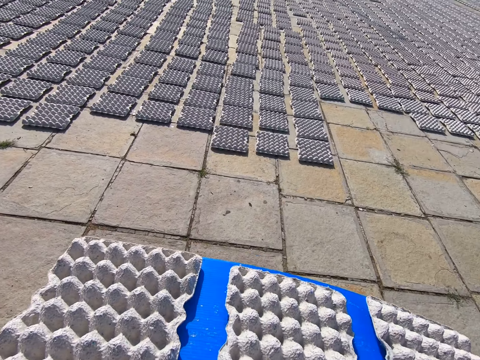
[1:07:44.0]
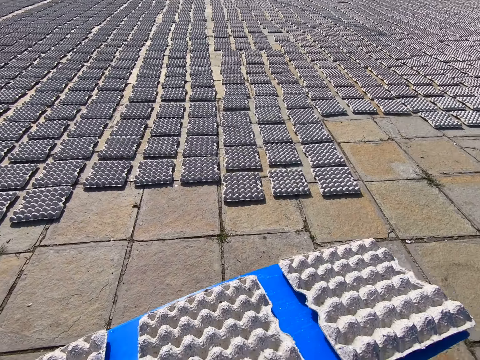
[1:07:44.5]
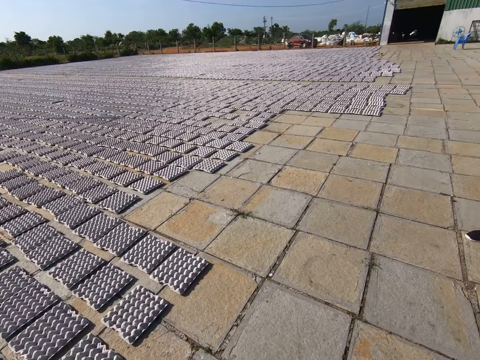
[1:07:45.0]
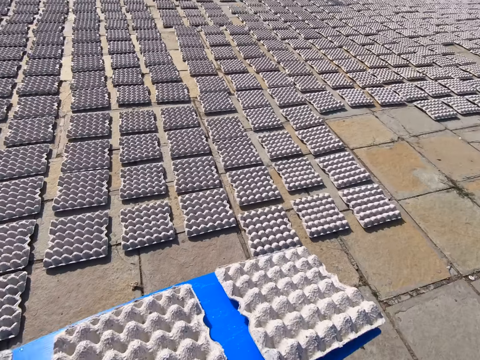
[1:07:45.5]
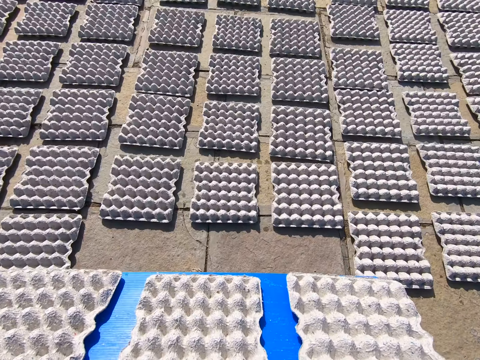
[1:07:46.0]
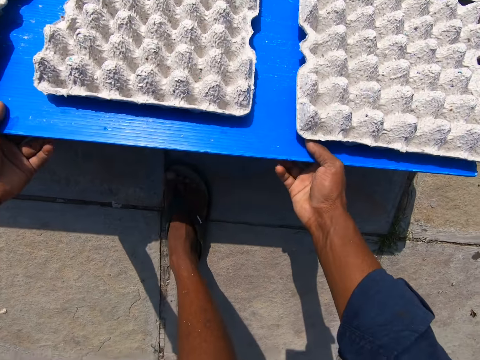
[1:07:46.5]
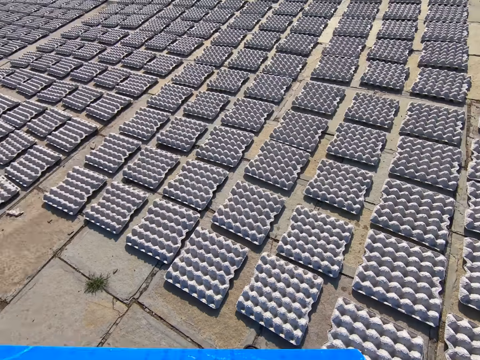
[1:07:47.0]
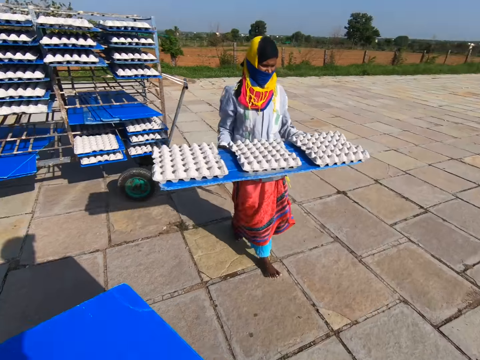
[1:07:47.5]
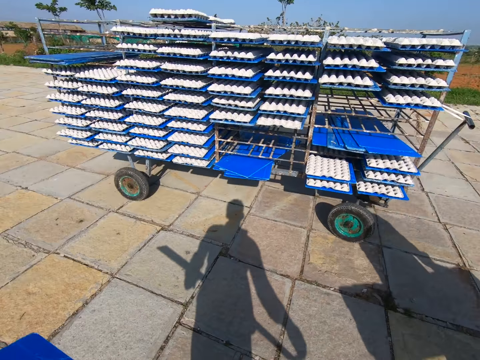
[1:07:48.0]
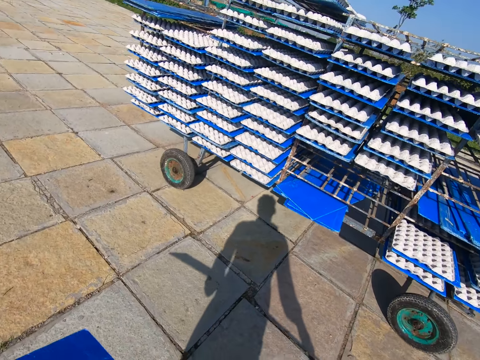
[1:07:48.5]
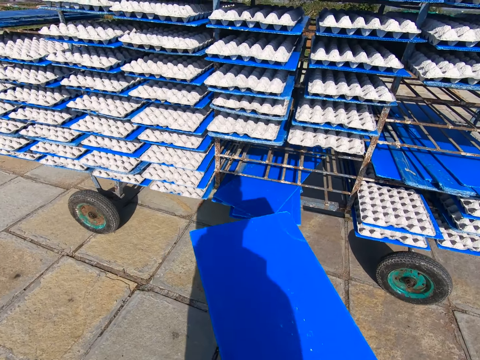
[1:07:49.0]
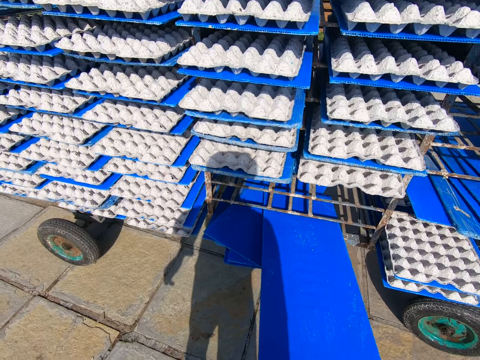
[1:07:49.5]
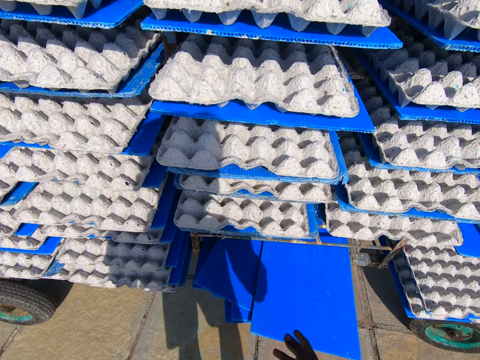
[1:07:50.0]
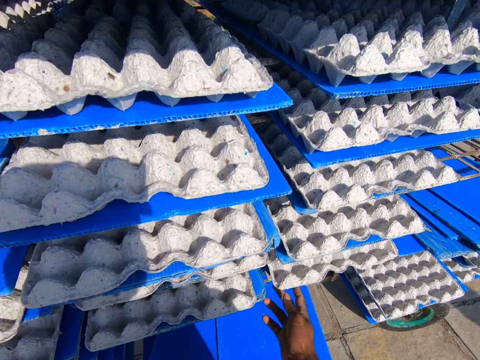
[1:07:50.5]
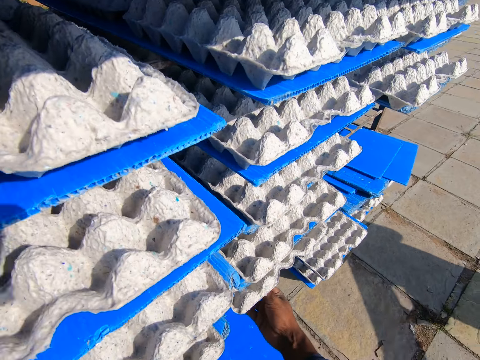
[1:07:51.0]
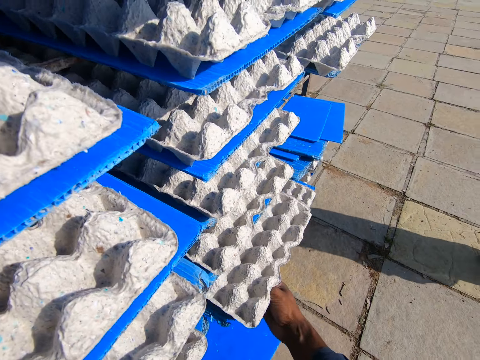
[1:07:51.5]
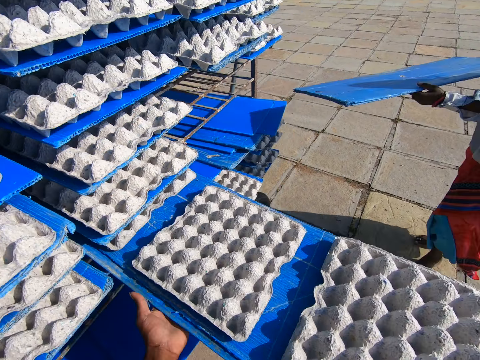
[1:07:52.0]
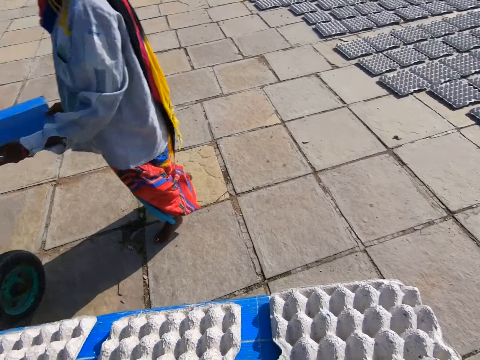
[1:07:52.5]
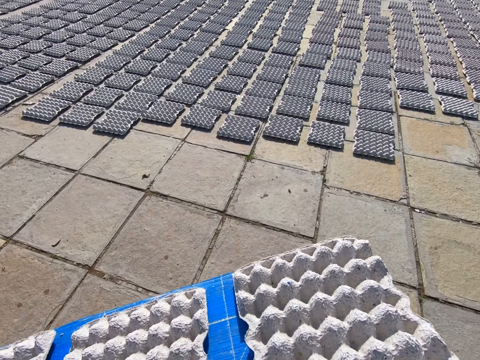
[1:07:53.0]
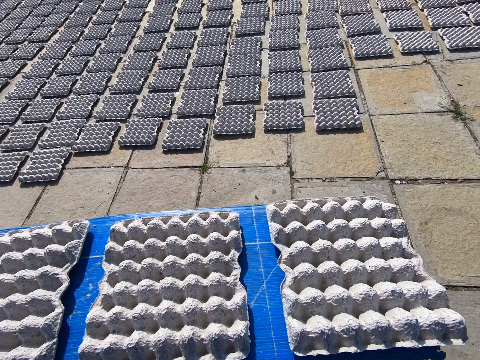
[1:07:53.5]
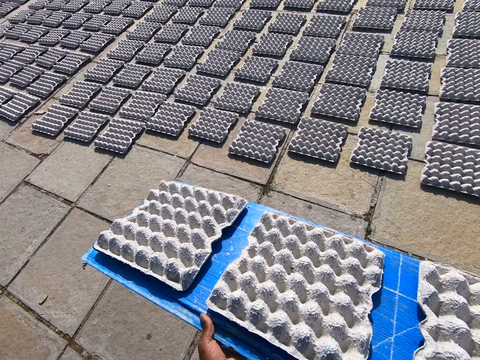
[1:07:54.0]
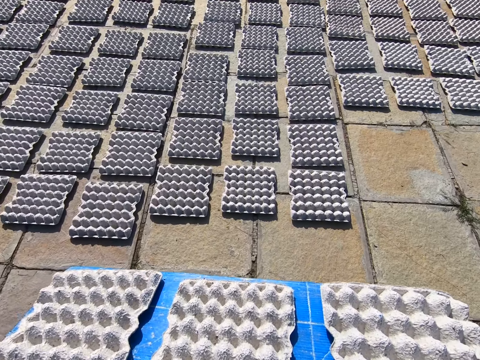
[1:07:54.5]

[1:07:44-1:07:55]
The camera wearer carries egg trays around the compound. A man carries a tray of crates with his hands. The camera wearer lays the crates on the floor from the tray in his hands. Another man walks past the camera wearer with a tray of crates in his hands. The camera wearer walks on an open field. He takes the tray to the trolley with his left hand. He puts the tray in the trolley with his right hand. He pulls out a tray of crates from the trolley with his right hand. The other man puts the tray in the trolley with his hands. The camera wearer walks towards the laid crates on the floor.

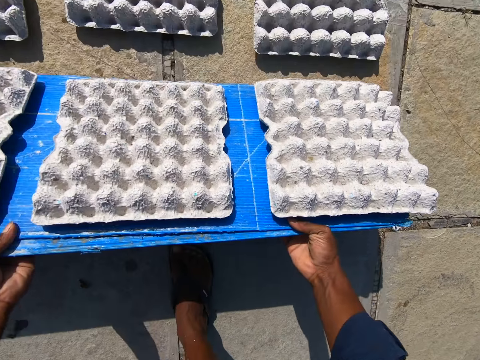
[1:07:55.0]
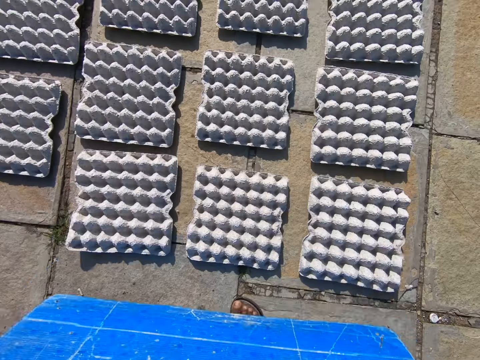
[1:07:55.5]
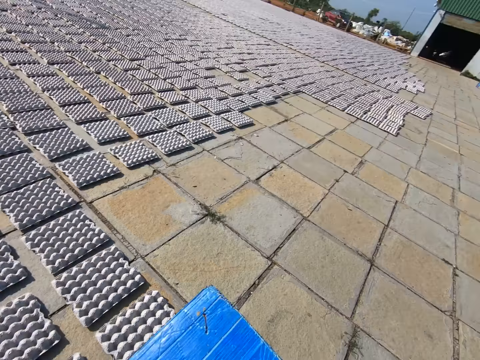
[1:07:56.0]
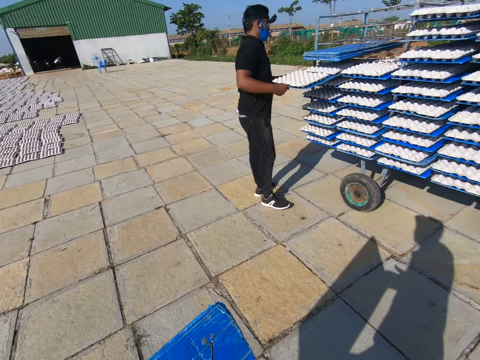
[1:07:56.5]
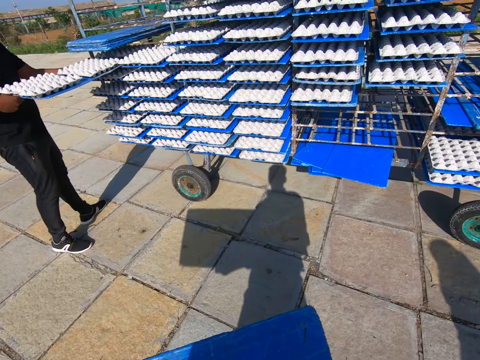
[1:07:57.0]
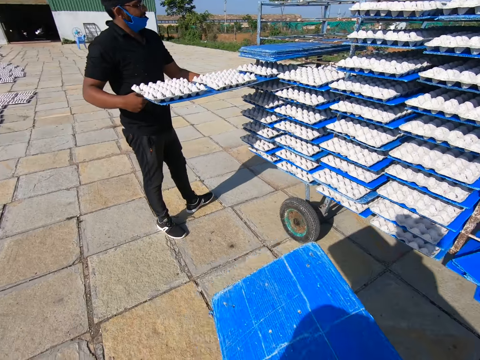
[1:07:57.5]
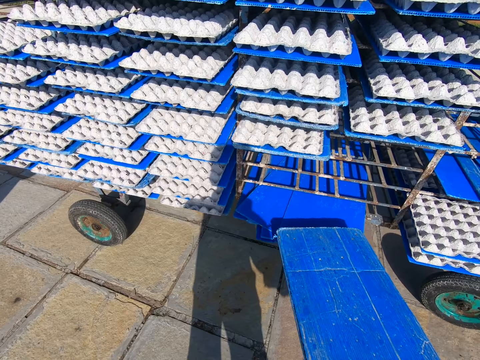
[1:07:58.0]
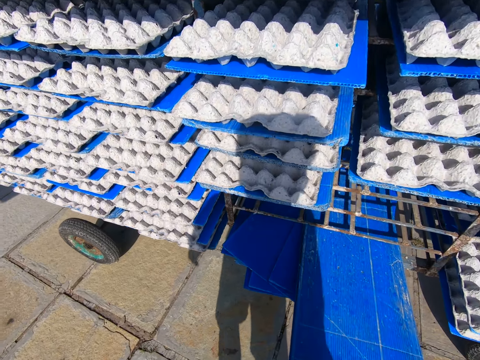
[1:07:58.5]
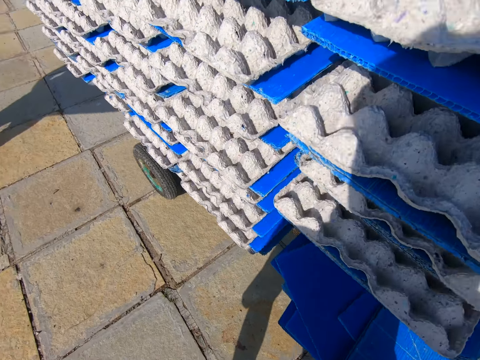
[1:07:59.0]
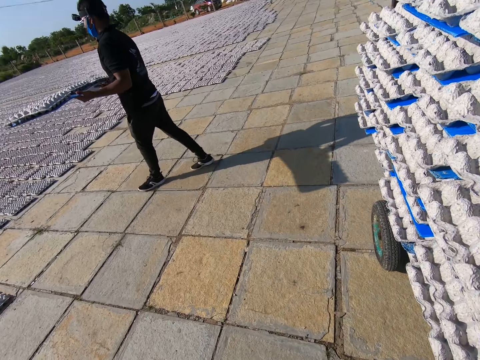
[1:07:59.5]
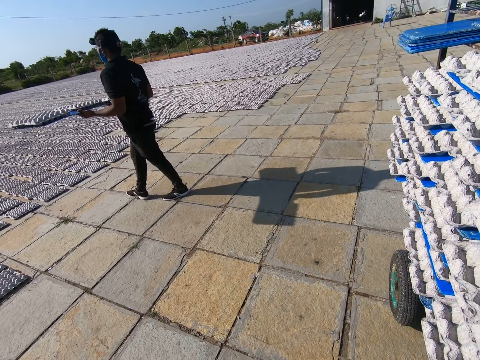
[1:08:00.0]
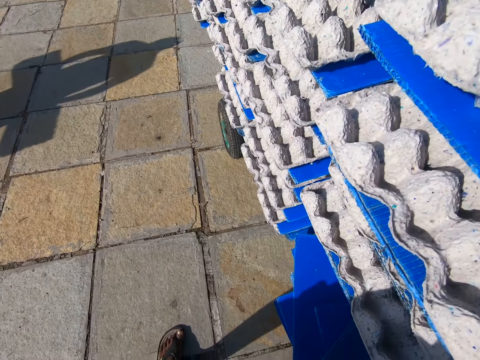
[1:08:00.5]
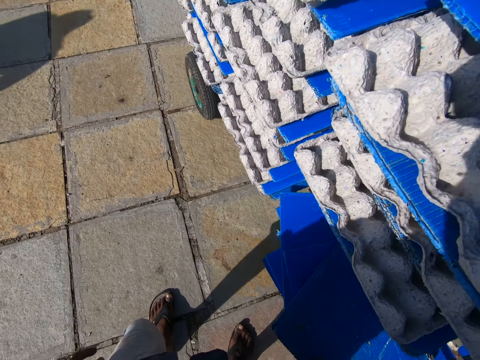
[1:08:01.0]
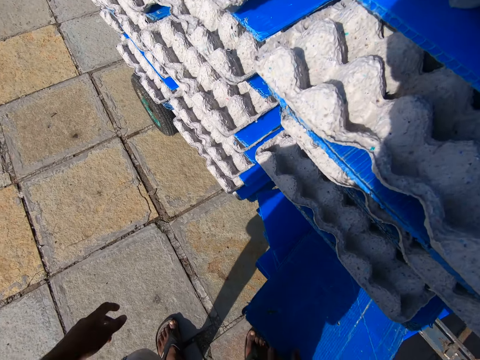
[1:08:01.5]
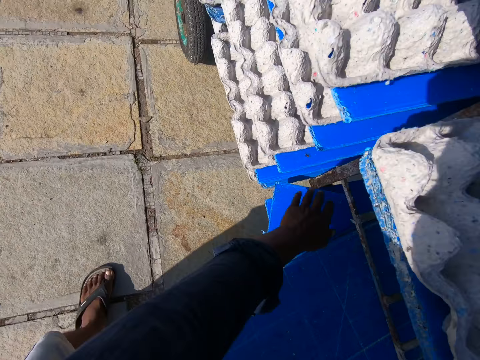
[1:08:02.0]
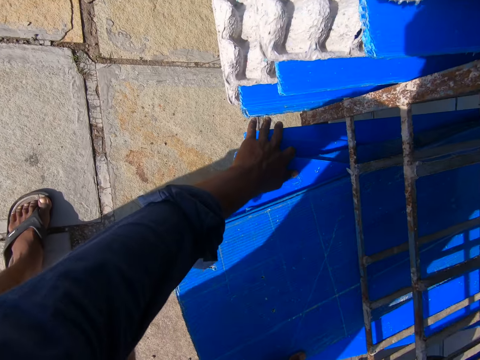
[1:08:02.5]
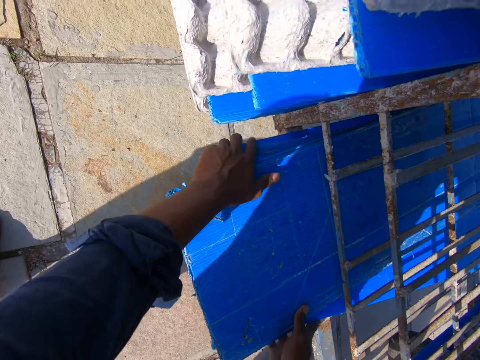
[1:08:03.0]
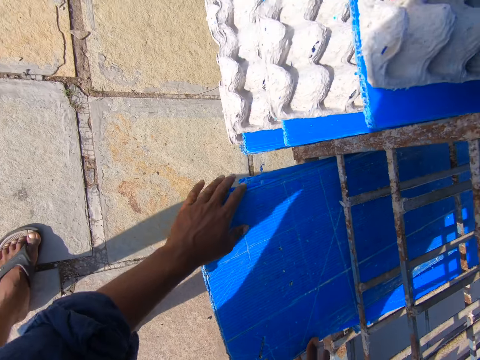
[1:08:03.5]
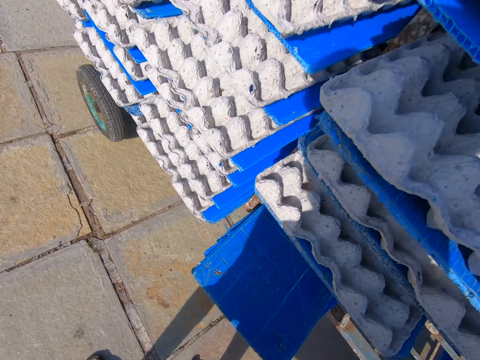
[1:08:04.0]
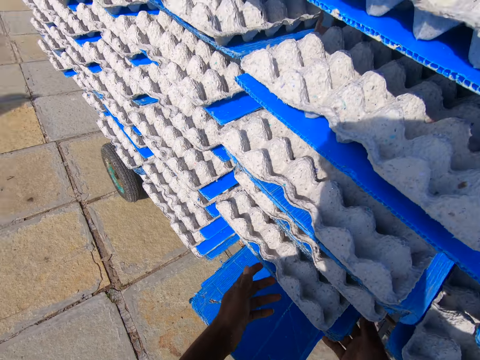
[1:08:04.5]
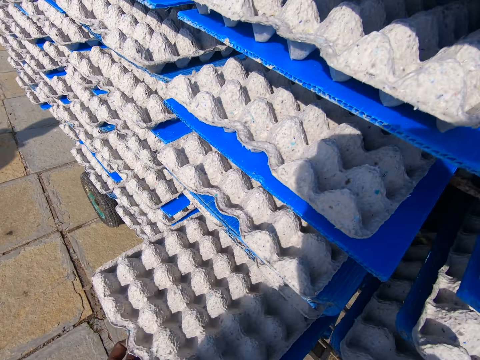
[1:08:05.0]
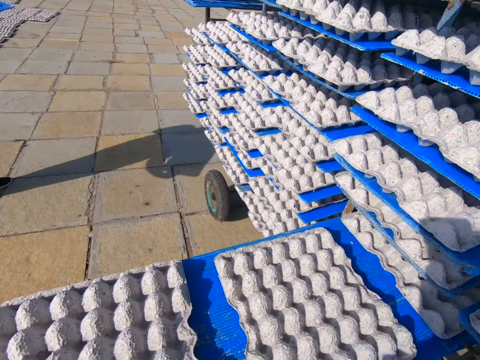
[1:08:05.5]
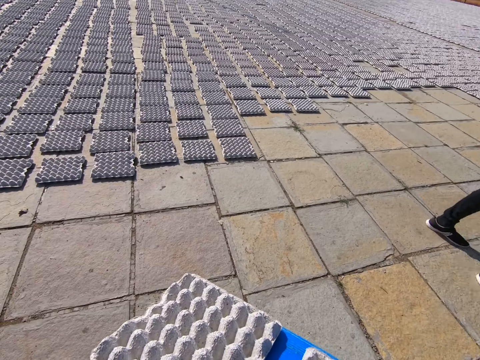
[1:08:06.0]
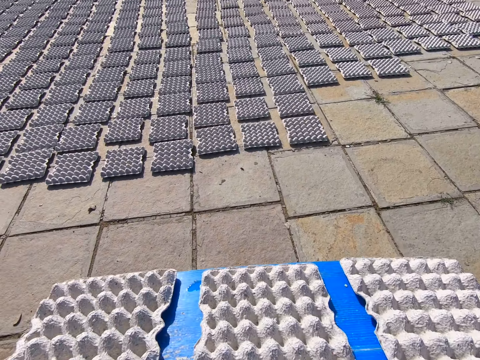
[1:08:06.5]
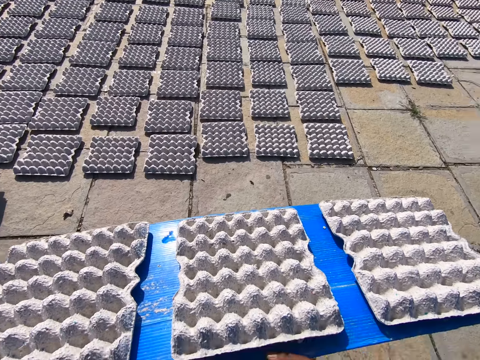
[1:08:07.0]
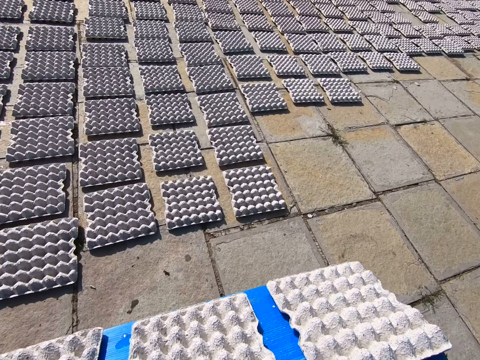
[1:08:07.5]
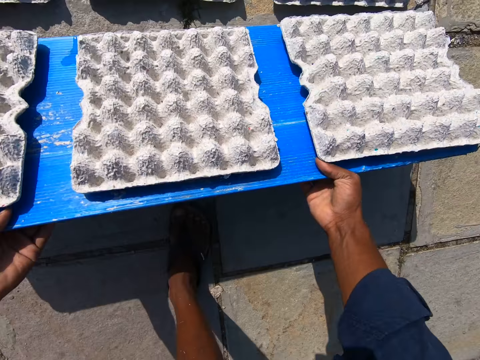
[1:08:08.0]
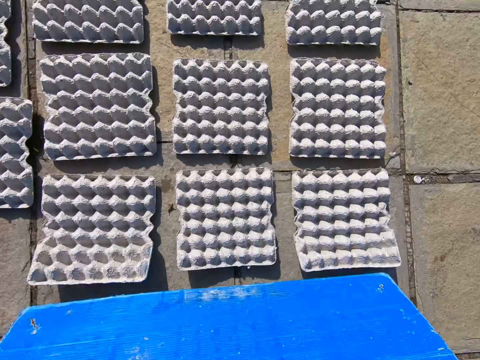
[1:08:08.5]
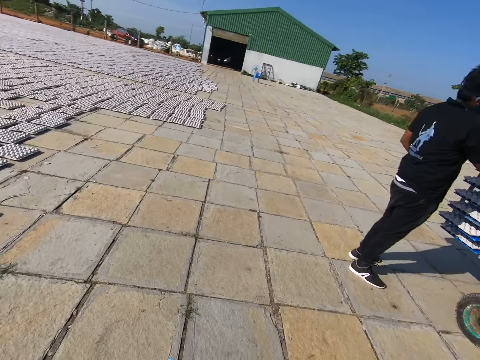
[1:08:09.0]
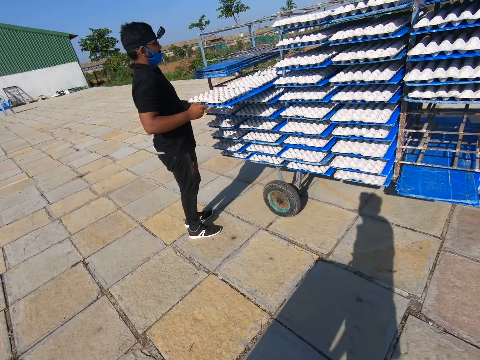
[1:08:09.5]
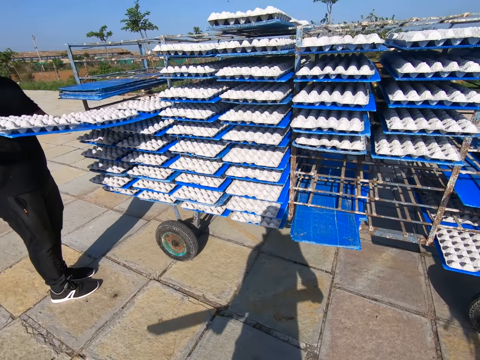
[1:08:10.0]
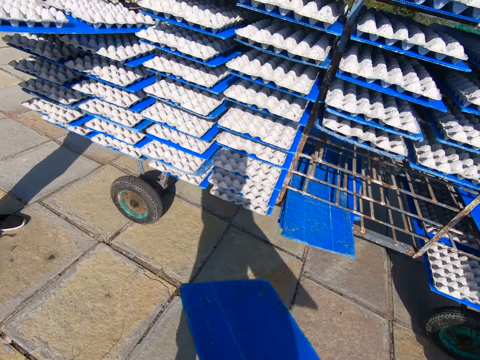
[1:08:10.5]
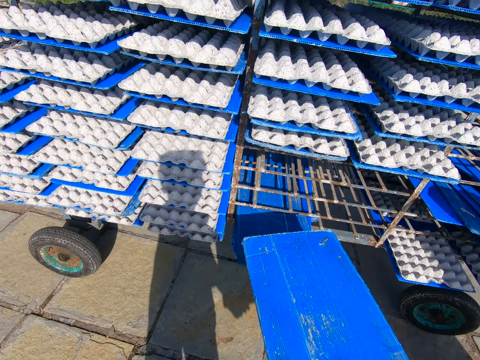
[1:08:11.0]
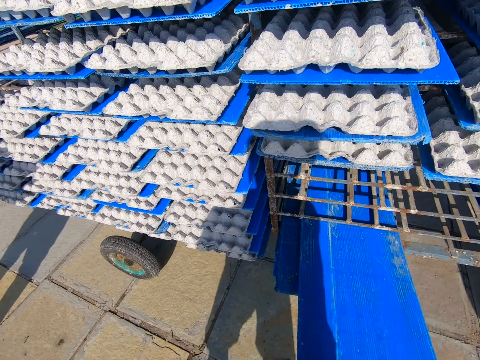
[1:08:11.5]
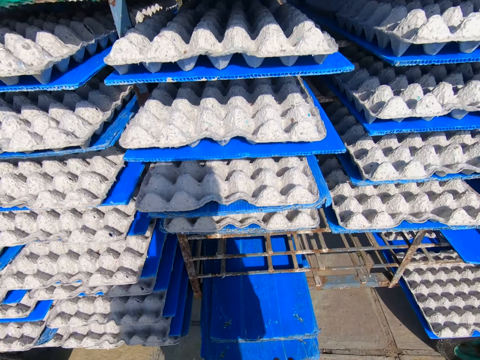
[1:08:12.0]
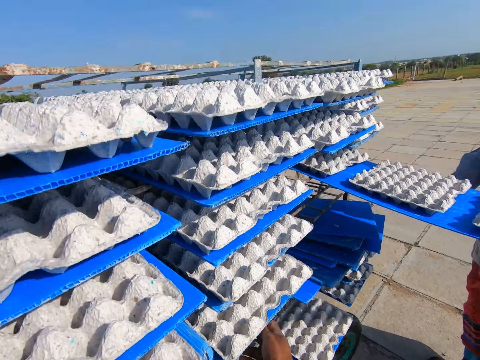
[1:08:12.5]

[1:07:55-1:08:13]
The camera wearer lays the crates on the floor from the tray in his hands. A man pulls out a tray of crates from the trolley with his hands. The camera wearer walks on an open field. He puts the tray in the trolley with his right hand. The man walks towards the laid crates with the tray of crates in his hands. The camera wearer adjusts the trays in the trolley with his hands. He pulls out a tray of crates from the trolley with his hands. The man walks past the camera wearer with a tray in his hands. The camera wearer walks towards the laid crates on the floor. He lays the crates on the floor from the tray in his hands. He walks on the open field. The man pulls out a tray of crates from the trolley with his hands. The camera wearer takes the tray to the trolley. He puts the tray in the trolley with his right hand. Another man pulls out a tray of crates from the trolley with his hands. The camera wearer pulls out a tray of crates from the trolley with his right hand.
